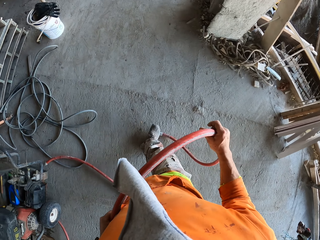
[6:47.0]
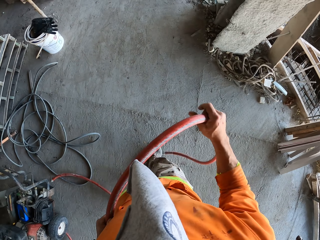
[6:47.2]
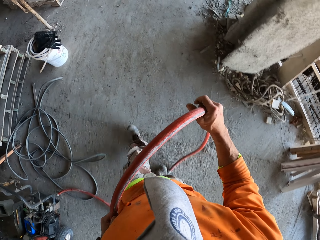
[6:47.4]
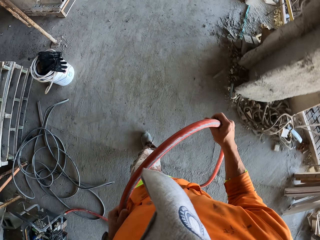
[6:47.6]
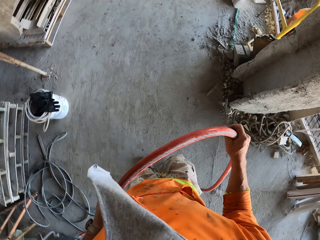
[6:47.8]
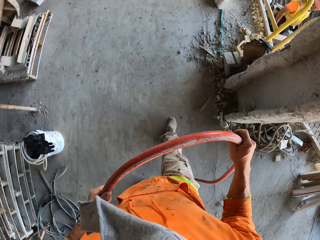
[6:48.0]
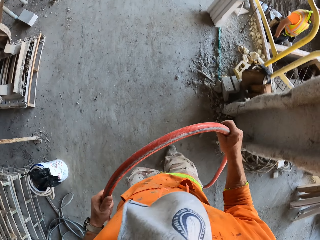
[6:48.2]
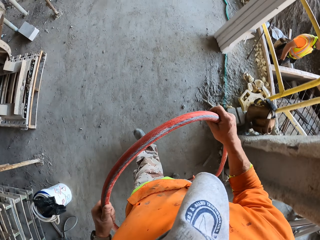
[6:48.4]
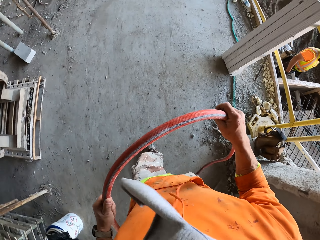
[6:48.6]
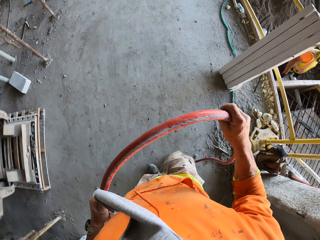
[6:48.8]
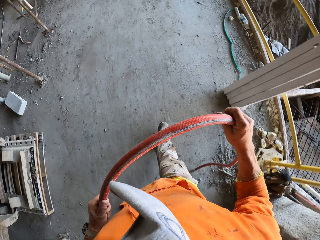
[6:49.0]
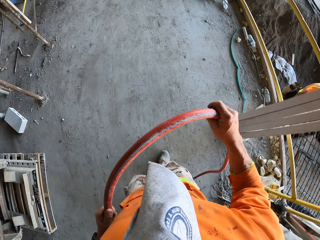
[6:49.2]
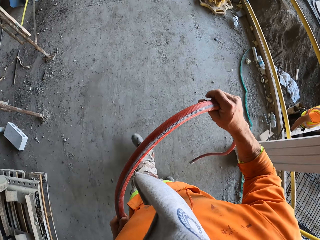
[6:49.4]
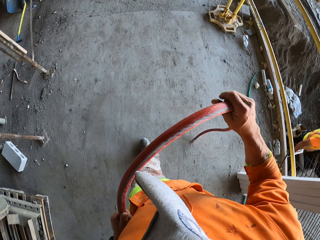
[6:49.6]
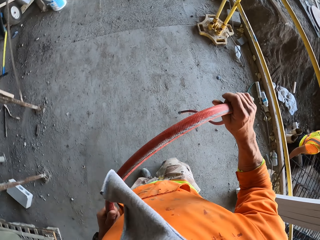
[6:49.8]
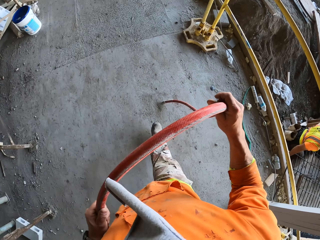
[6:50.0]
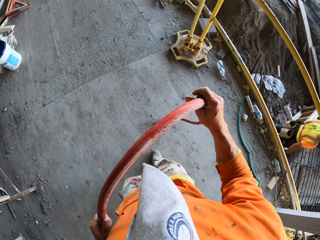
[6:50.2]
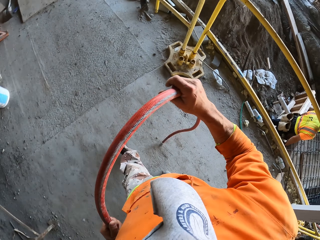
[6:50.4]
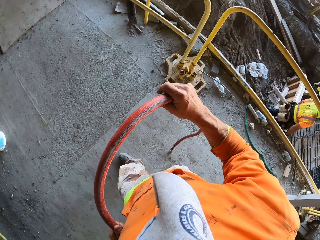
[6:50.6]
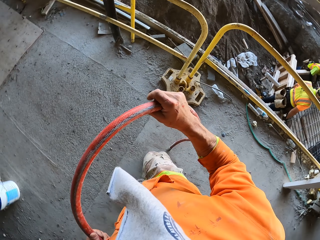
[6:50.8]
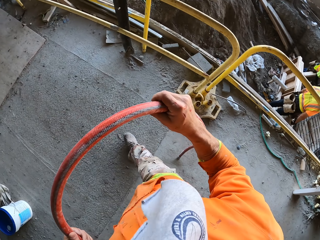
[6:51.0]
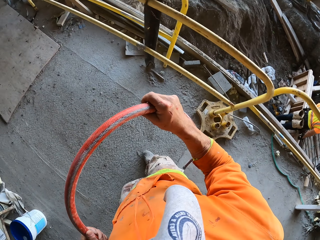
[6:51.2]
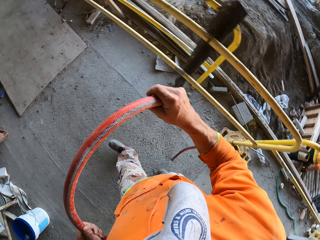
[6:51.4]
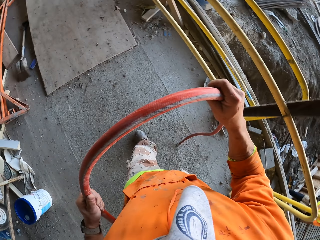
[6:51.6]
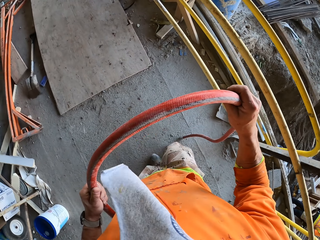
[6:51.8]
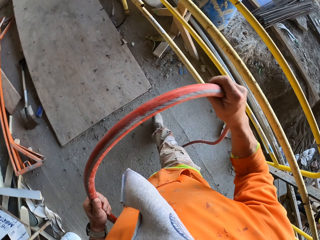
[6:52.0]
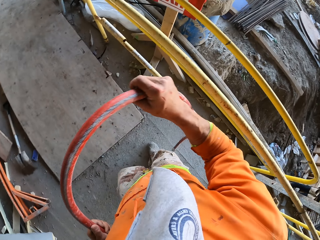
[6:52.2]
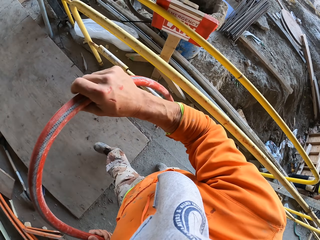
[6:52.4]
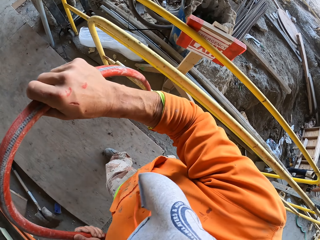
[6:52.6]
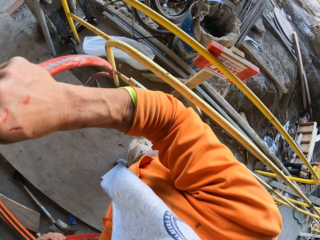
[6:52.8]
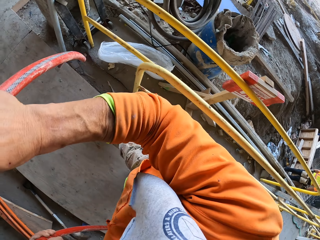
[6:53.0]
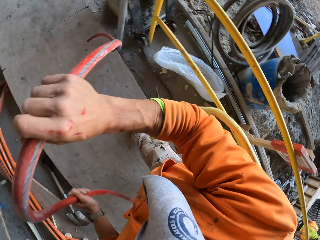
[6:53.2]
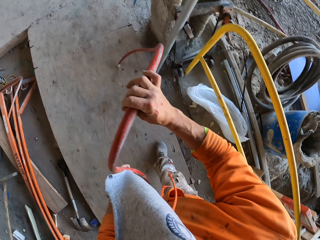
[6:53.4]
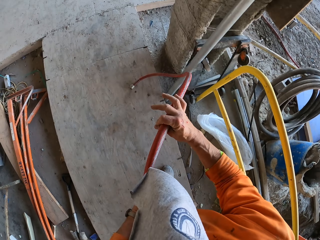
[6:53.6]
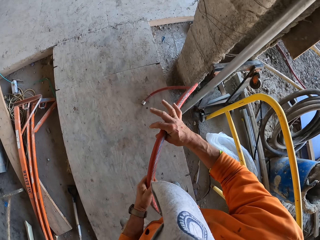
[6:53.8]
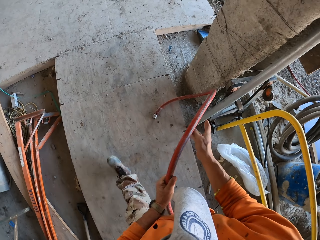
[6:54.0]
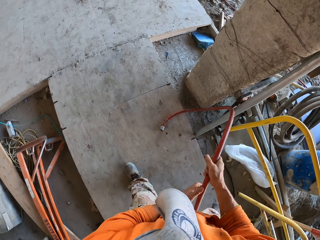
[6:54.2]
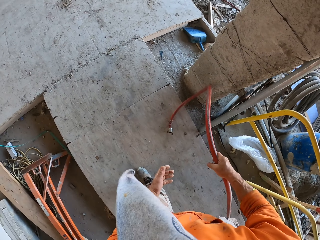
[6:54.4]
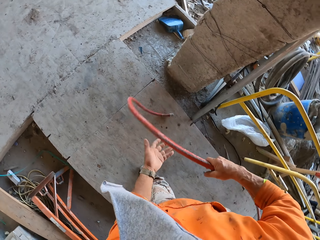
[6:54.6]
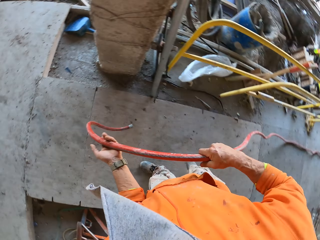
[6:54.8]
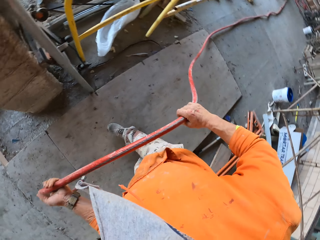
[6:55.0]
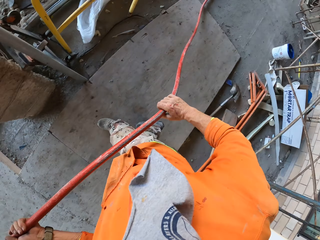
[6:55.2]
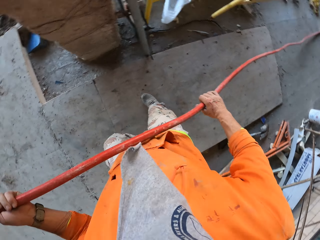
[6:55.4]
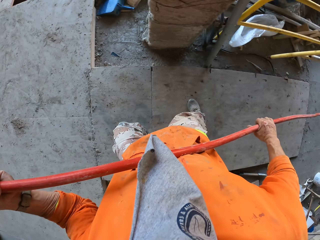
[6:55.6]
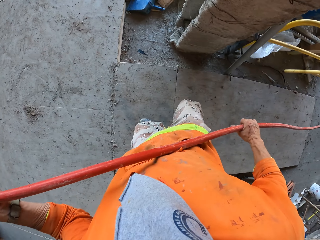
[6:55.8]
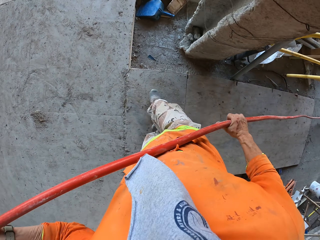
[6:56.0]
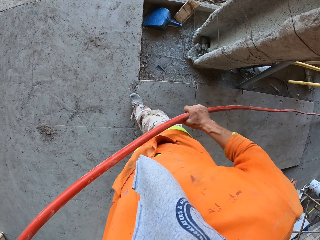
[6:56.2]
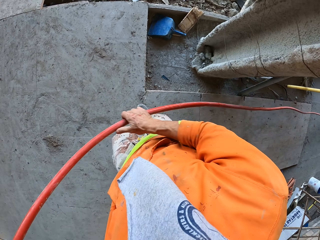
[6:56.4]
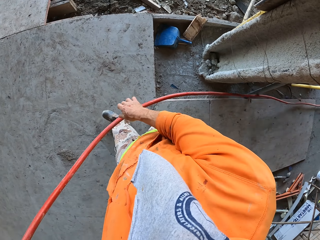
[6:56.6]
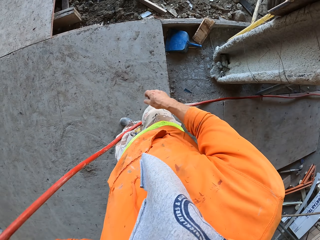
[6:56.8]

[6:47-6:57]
The camera wearer carries the pex pipe.

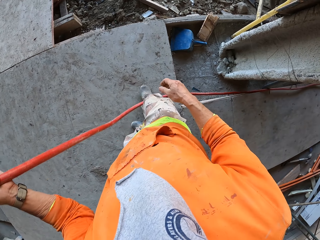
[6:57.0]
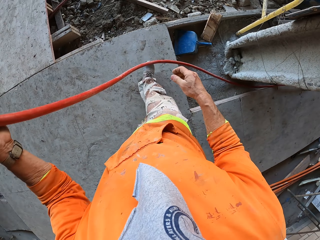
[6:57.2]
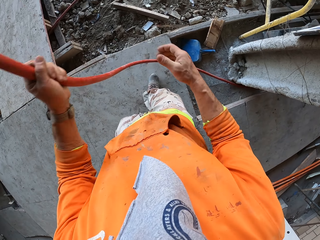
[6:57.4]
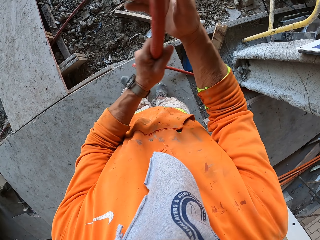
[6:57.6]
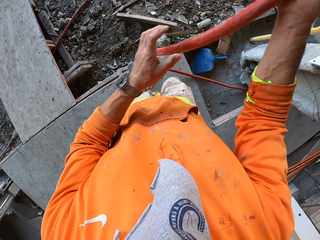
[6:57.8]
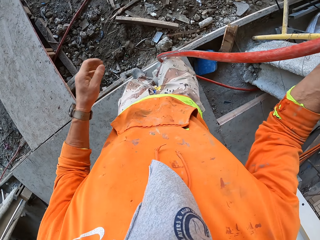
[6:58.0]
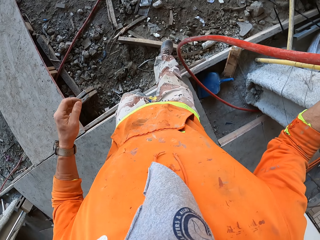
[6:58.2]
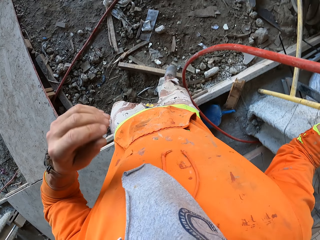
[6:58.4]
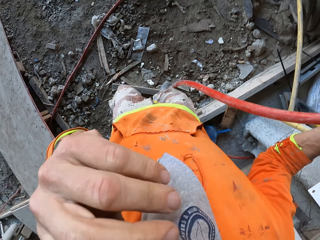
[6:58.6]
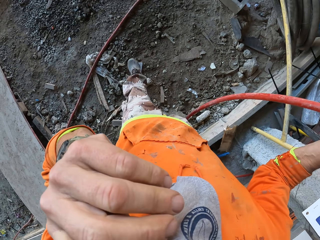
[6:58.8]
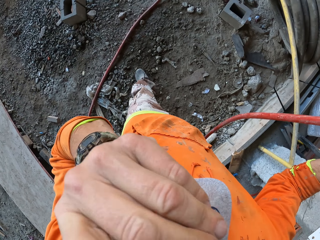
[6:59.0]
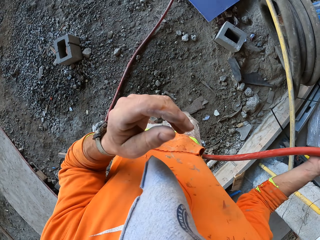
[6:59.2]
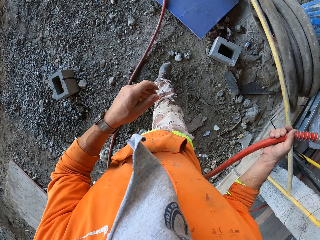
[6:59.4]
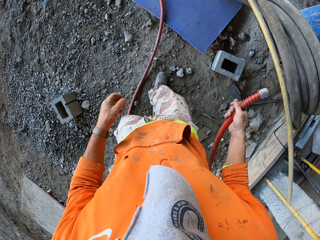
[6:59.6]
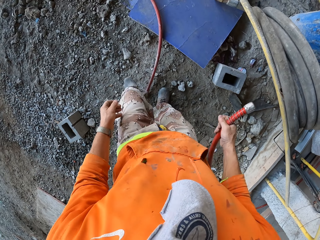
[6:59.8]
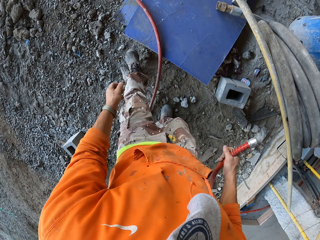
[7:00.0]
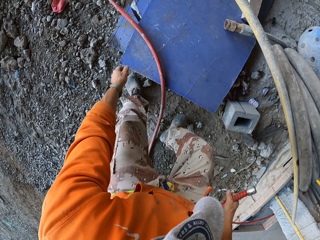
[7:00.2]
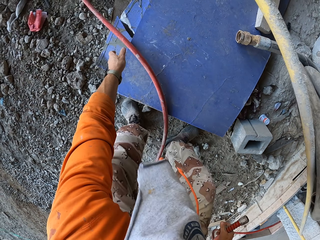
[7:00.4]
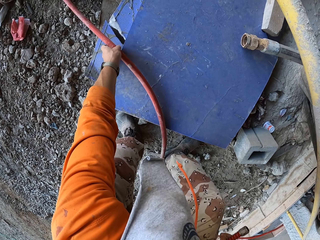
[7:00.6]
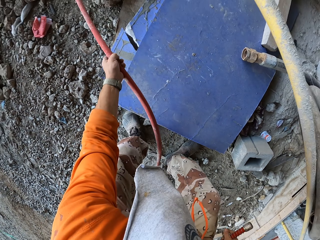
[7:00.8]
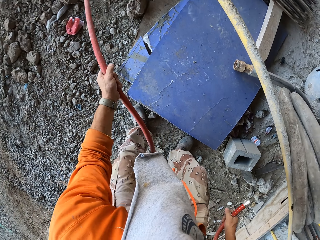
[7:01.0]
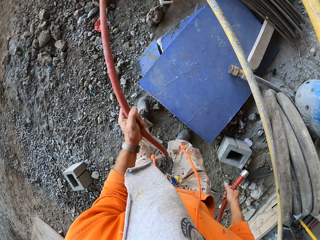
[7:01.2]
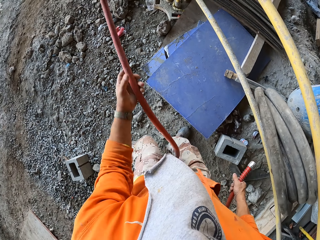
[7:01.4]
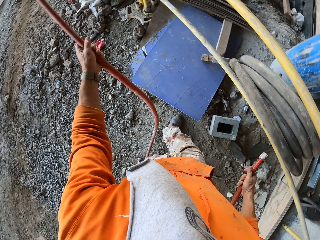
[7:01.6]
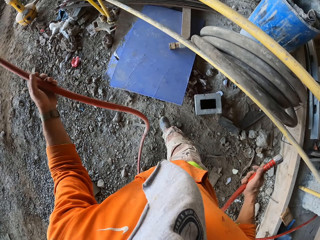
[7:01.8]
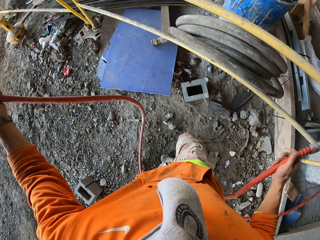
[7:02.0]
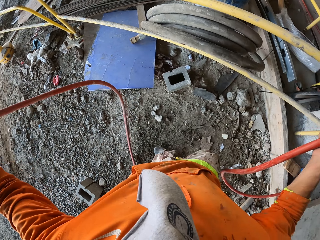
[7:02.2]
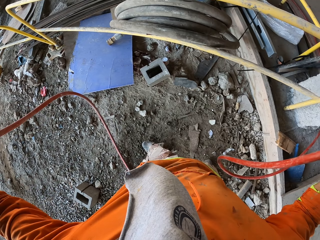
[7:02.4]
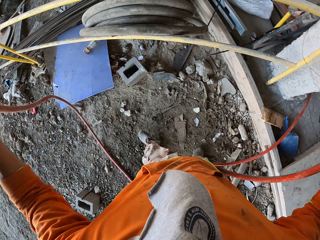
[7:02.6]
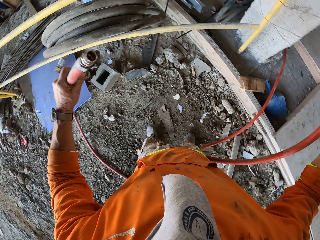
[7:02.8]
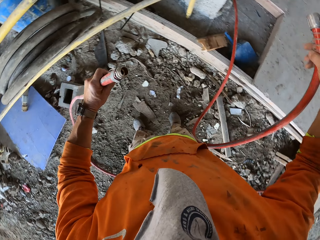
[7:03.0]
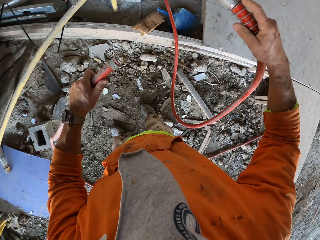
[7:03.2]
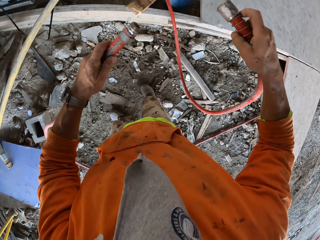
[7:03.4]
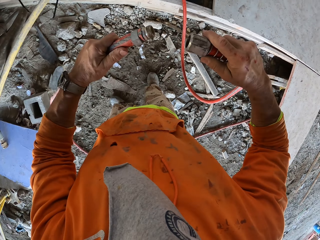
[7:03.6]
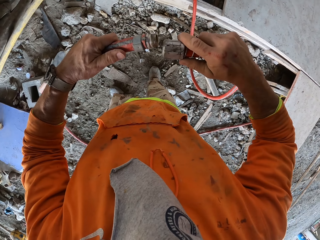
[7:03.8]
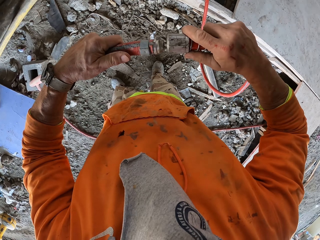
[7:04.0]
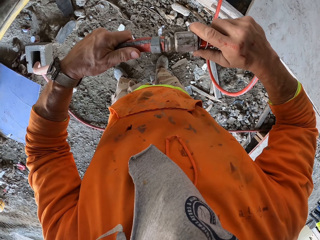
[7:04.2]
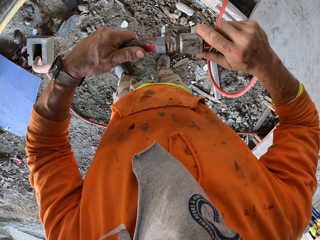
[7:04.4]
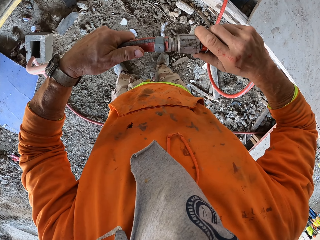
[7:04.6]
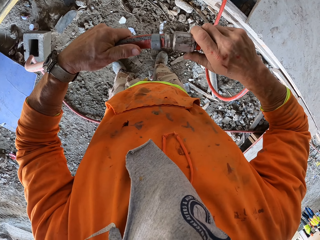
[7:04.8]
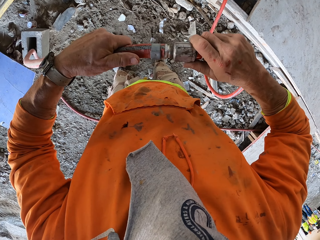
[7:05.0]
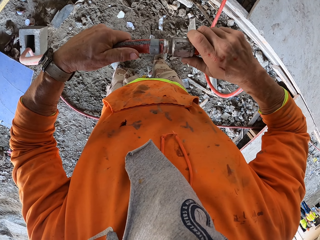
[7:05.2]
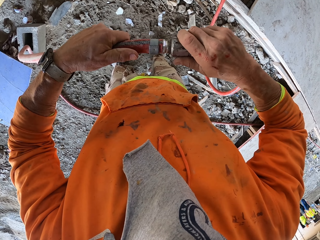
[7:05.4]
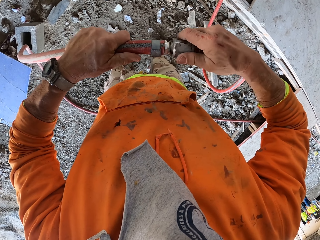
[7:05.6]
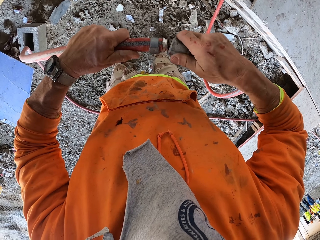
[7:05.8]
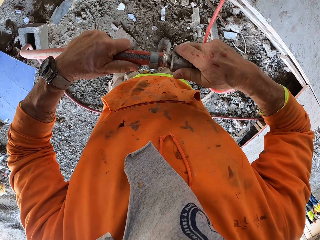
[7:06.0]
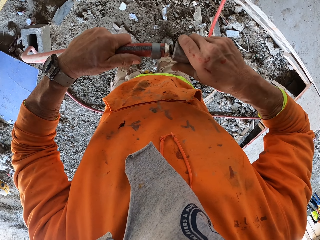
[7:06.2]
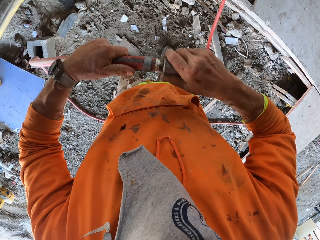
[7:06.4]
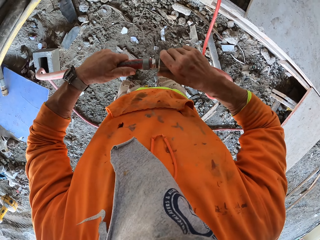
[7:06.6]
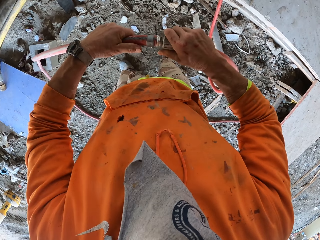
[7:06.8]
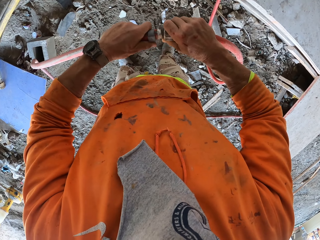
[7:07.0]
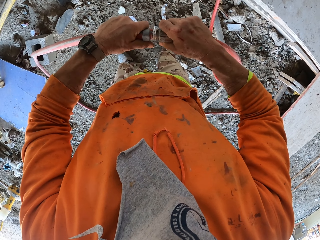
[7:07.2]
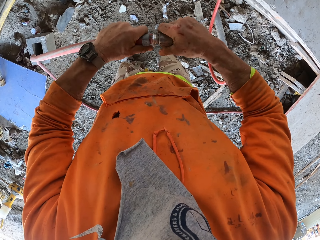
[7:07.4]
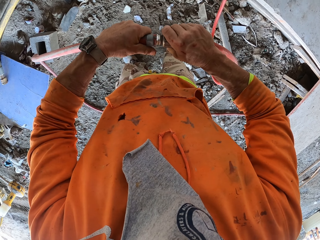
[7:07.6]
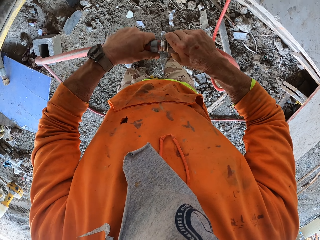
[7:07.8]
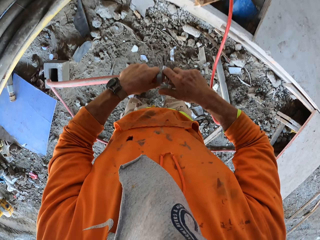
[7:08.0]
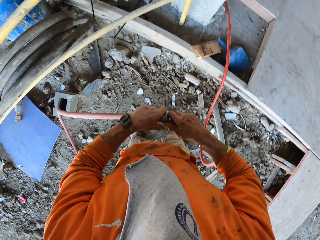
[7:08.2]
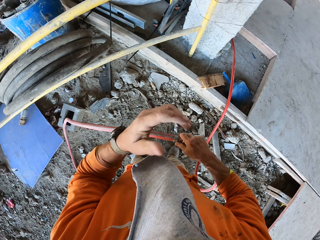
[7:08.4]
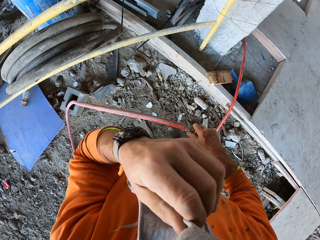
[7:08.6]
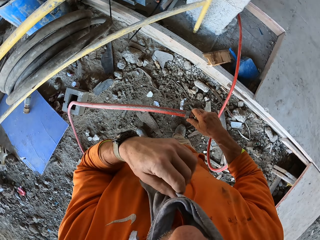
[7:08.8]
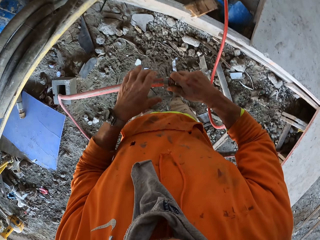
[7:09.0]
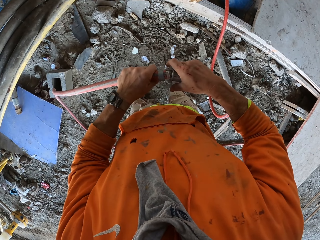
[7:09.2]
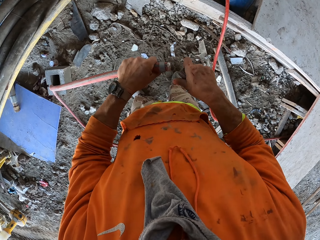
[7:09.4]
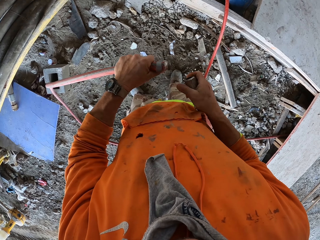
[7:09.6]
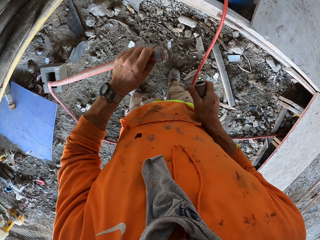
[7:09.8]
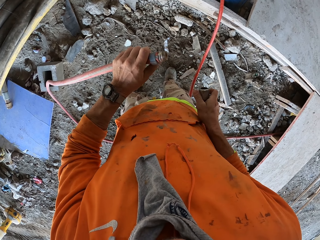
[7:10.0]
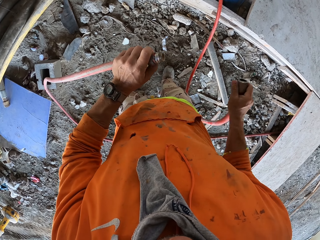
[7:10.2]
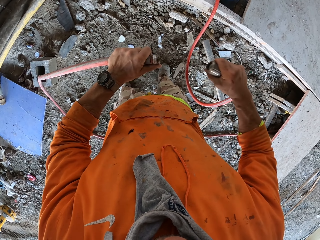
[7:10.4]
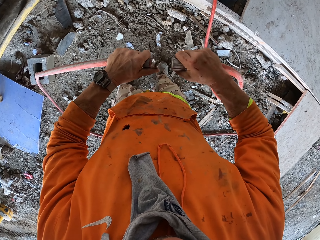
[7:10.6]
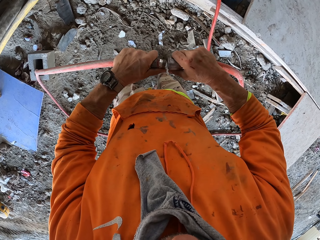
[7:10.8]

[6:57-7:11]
The camera wearer touches the nose. They walk around. They pick up a pex pipe. They hold the pipe heads. They fix the pipe heads together. They remove the mask. They touch a cloth. They separate the pipe heads.
